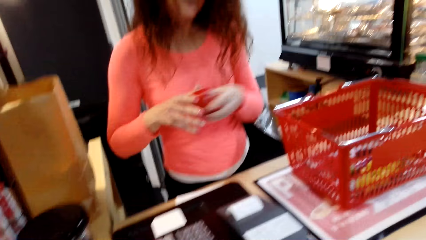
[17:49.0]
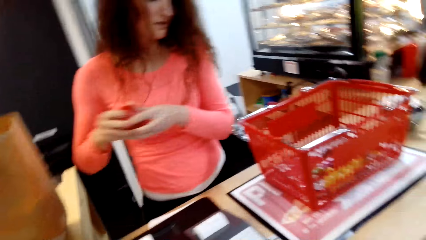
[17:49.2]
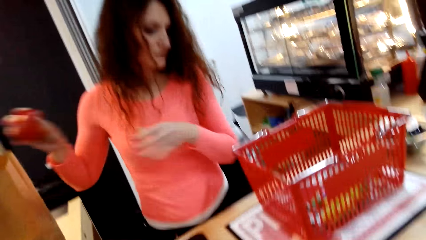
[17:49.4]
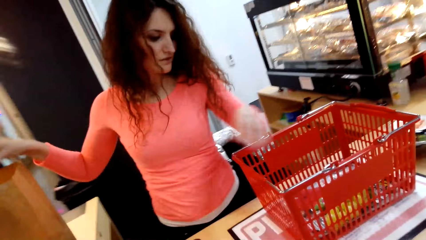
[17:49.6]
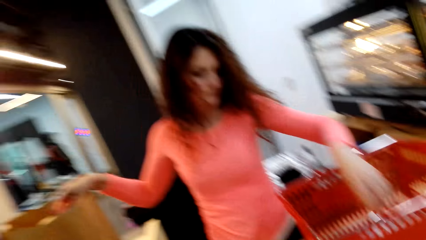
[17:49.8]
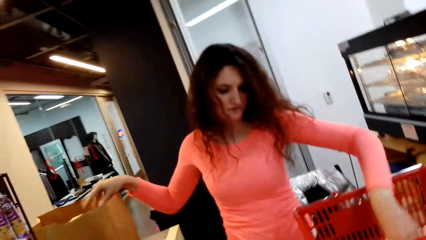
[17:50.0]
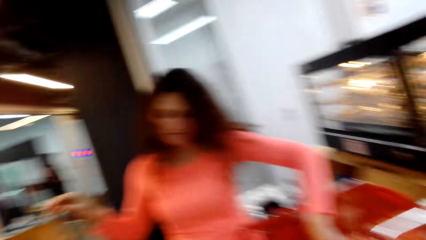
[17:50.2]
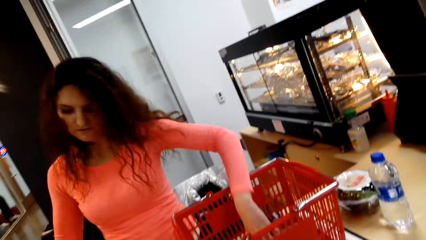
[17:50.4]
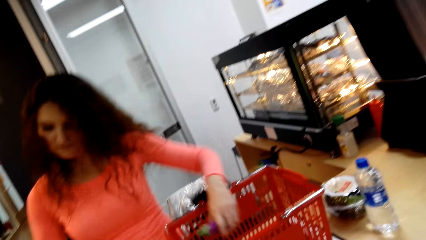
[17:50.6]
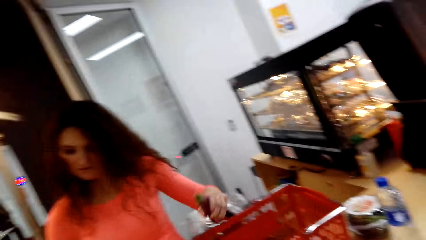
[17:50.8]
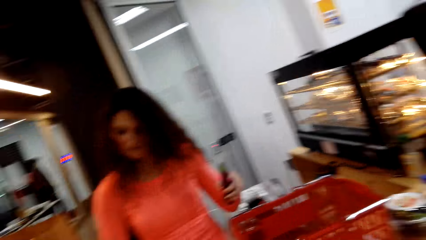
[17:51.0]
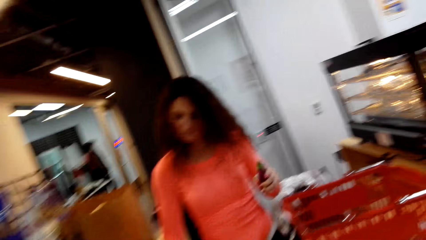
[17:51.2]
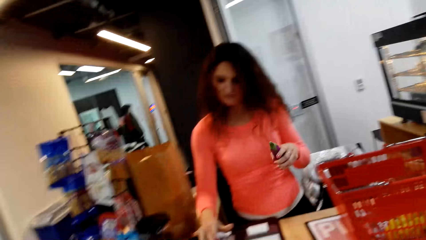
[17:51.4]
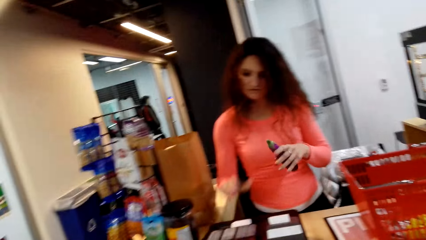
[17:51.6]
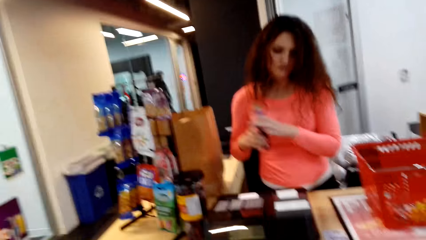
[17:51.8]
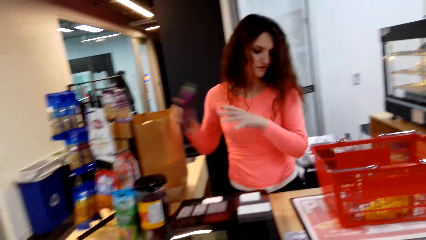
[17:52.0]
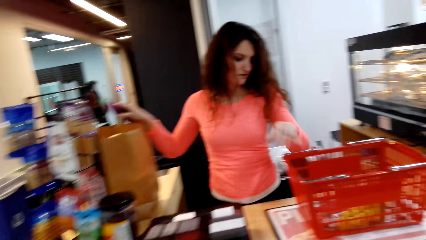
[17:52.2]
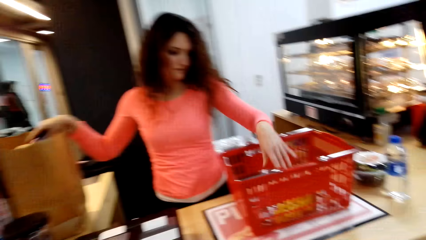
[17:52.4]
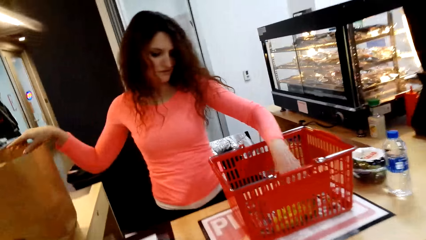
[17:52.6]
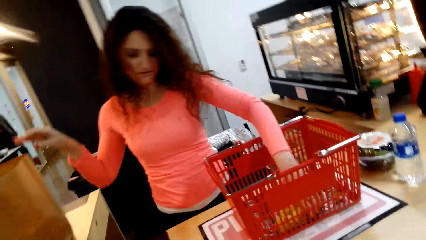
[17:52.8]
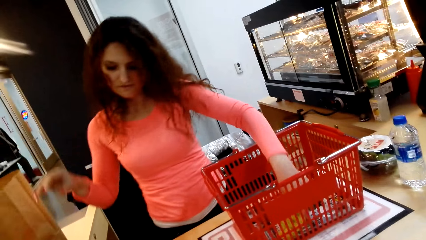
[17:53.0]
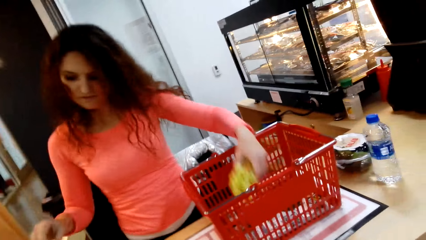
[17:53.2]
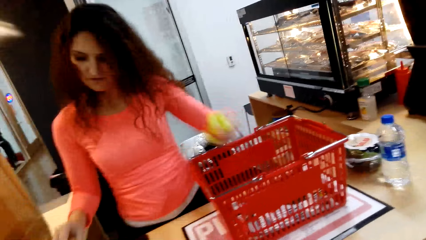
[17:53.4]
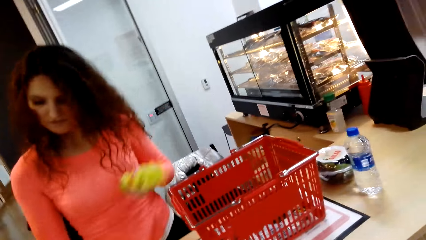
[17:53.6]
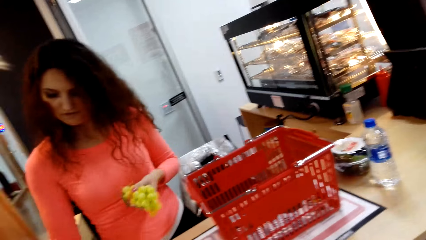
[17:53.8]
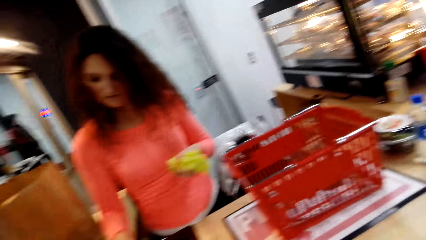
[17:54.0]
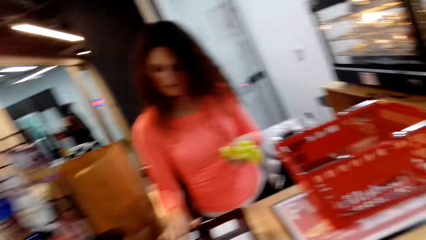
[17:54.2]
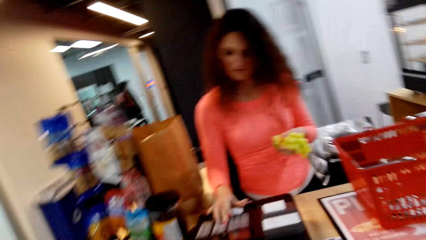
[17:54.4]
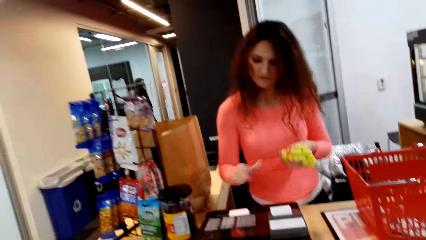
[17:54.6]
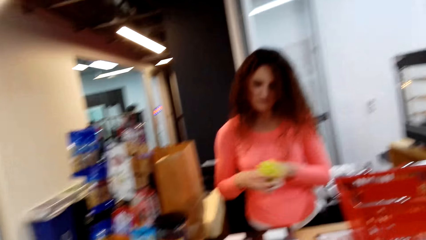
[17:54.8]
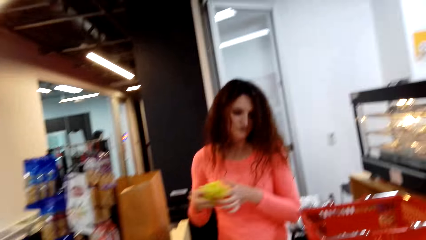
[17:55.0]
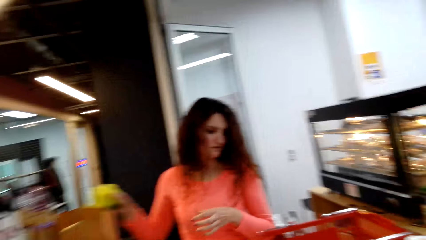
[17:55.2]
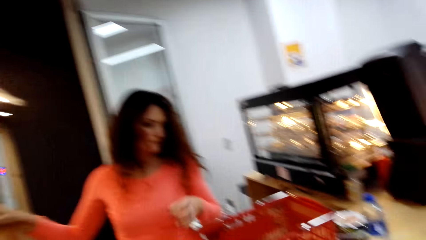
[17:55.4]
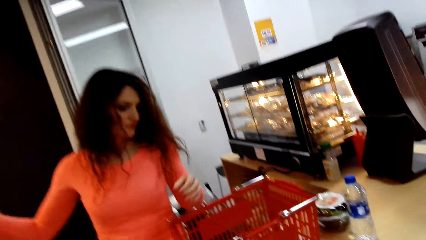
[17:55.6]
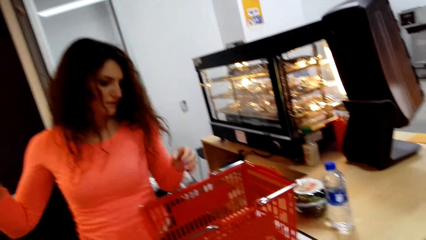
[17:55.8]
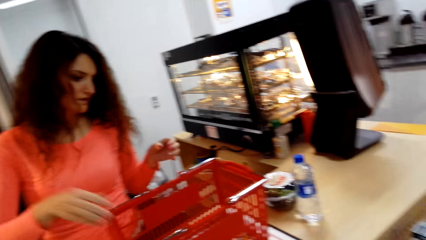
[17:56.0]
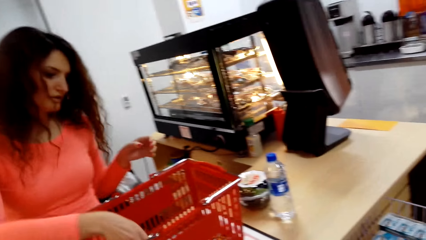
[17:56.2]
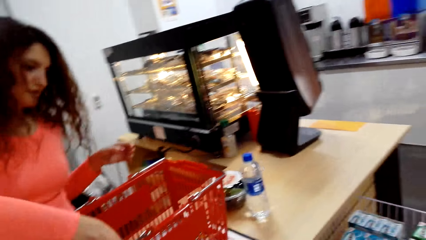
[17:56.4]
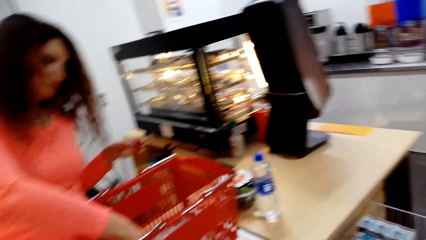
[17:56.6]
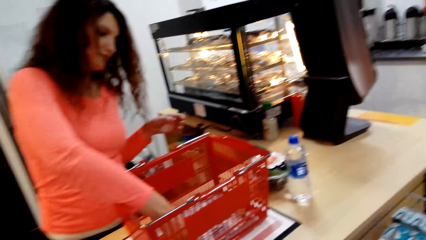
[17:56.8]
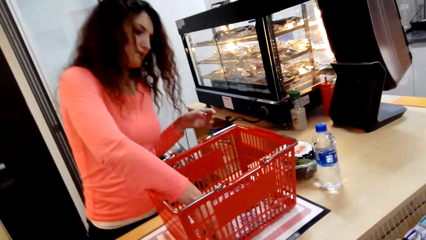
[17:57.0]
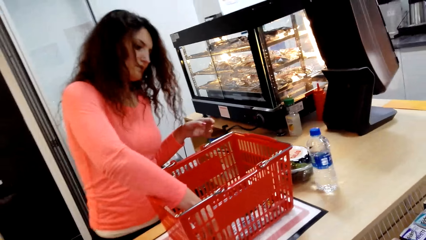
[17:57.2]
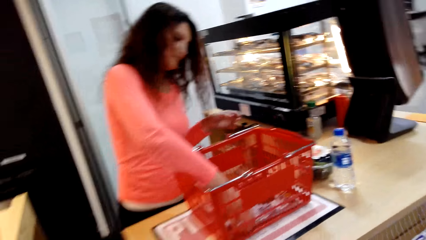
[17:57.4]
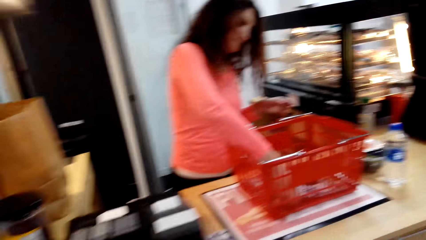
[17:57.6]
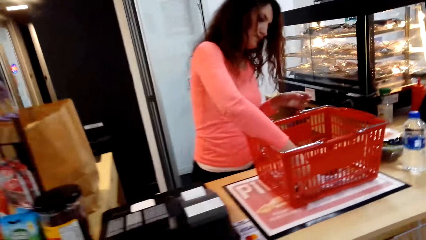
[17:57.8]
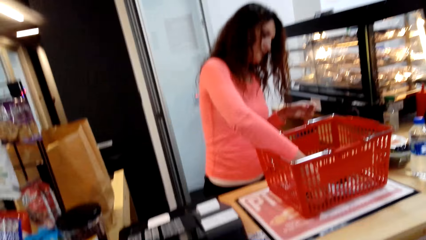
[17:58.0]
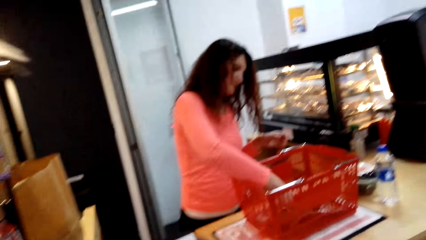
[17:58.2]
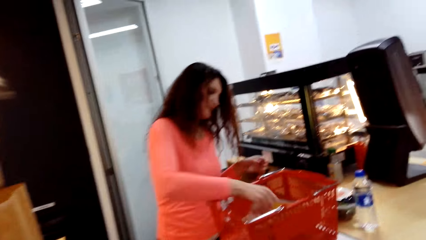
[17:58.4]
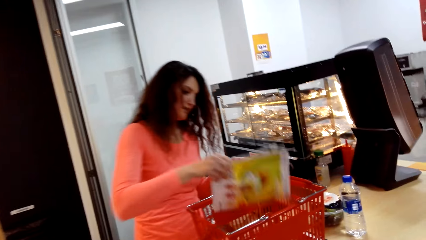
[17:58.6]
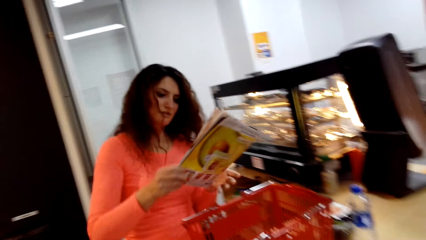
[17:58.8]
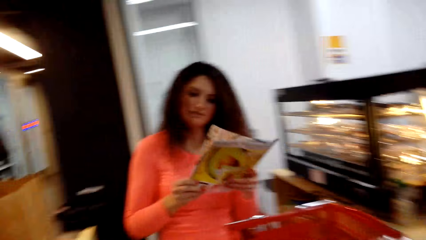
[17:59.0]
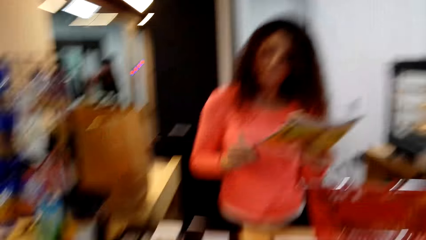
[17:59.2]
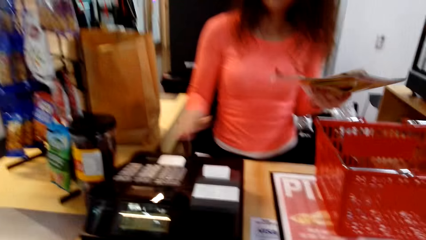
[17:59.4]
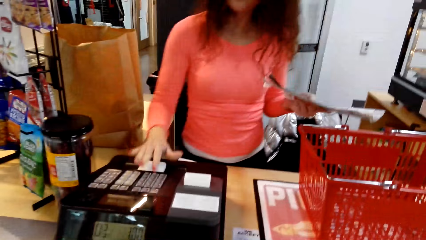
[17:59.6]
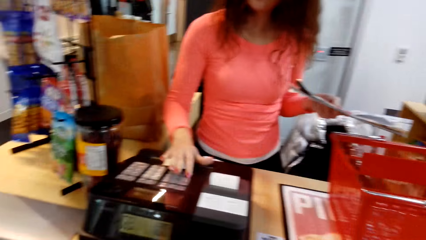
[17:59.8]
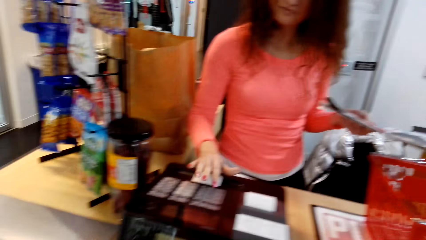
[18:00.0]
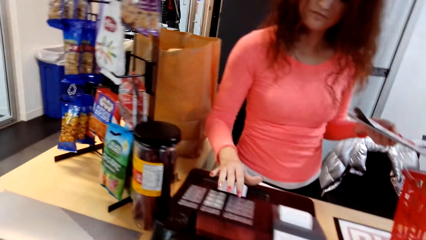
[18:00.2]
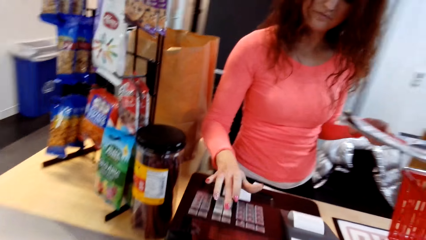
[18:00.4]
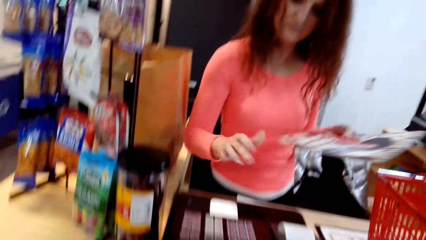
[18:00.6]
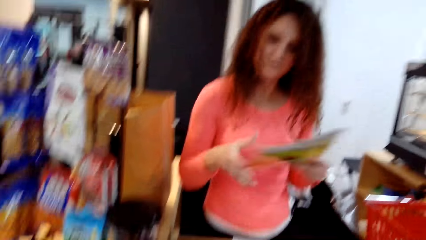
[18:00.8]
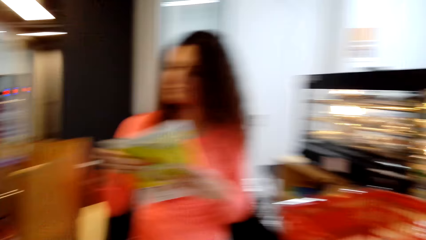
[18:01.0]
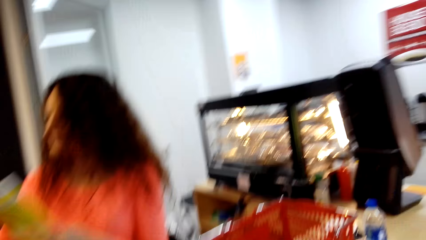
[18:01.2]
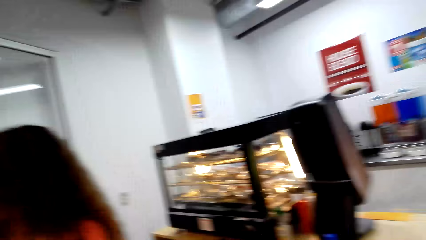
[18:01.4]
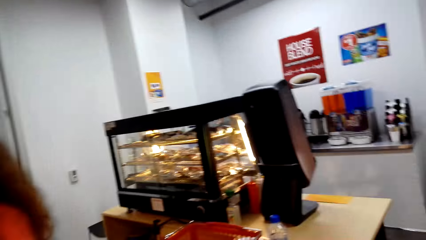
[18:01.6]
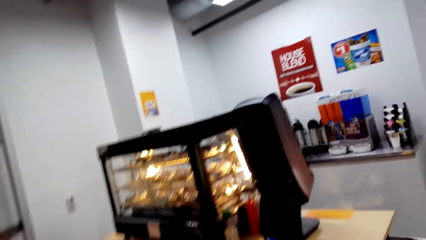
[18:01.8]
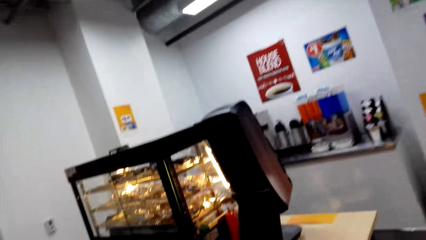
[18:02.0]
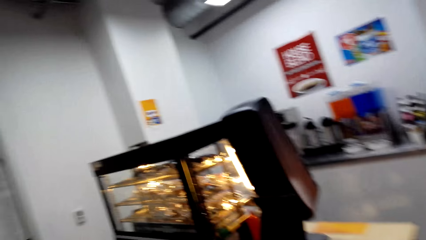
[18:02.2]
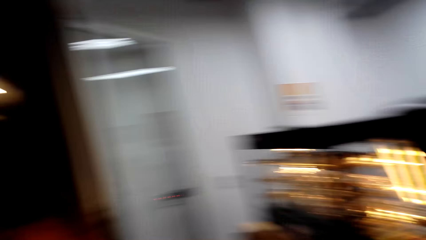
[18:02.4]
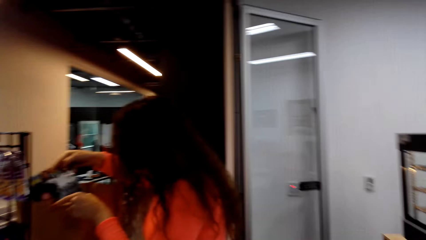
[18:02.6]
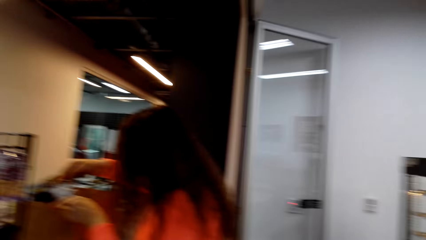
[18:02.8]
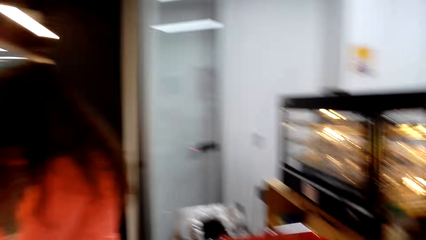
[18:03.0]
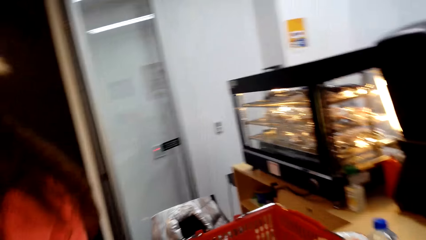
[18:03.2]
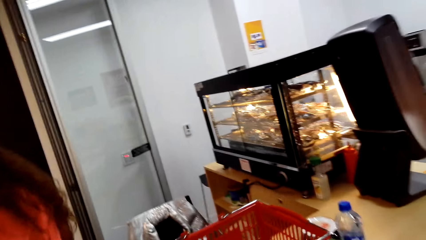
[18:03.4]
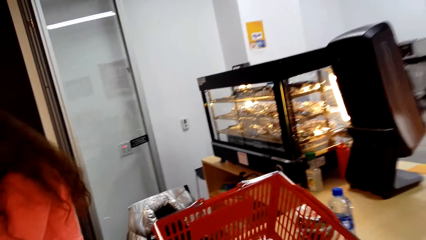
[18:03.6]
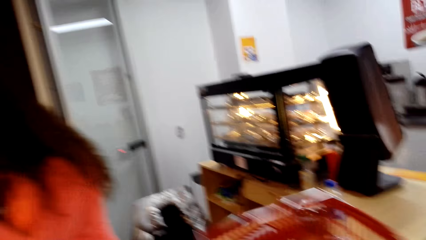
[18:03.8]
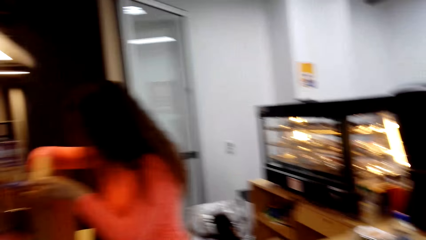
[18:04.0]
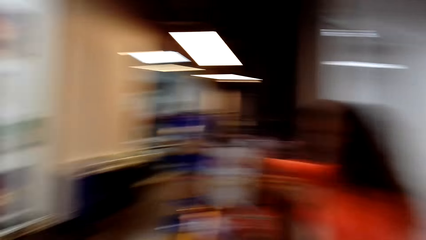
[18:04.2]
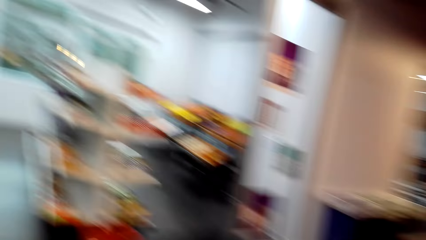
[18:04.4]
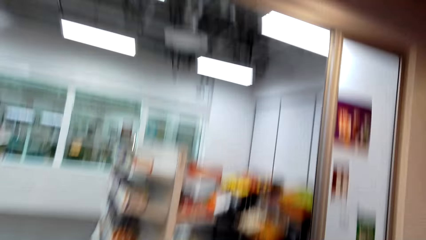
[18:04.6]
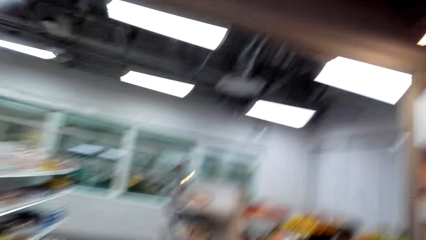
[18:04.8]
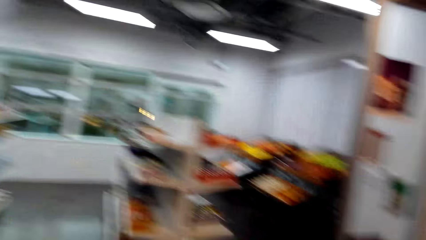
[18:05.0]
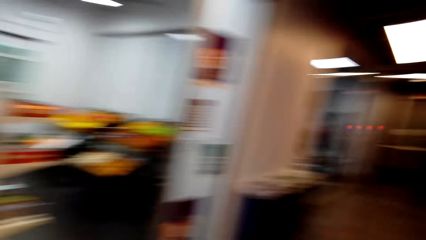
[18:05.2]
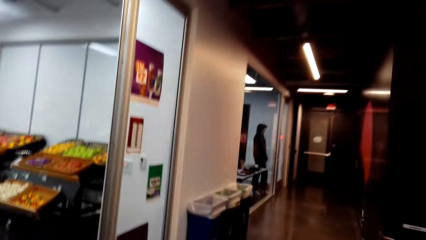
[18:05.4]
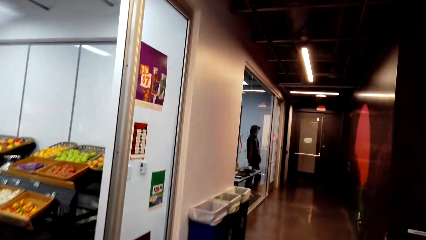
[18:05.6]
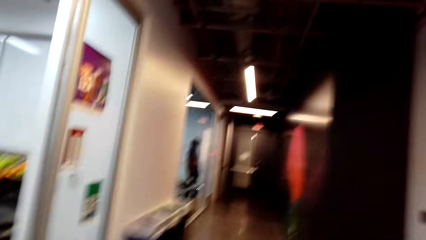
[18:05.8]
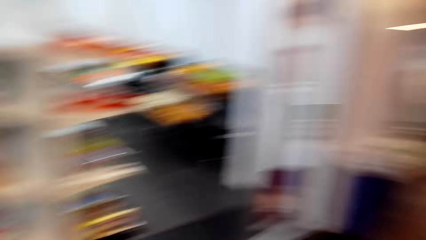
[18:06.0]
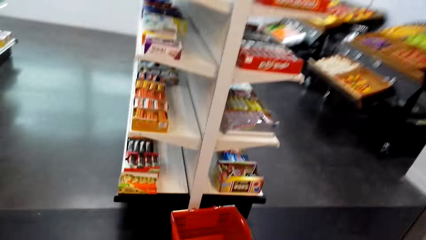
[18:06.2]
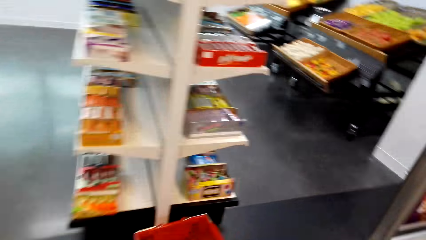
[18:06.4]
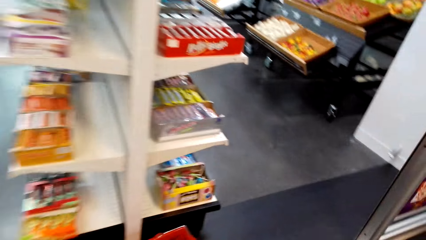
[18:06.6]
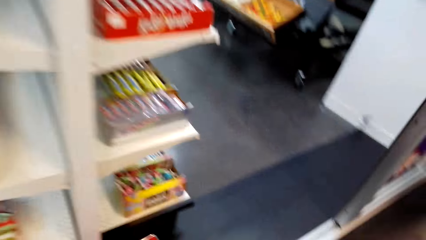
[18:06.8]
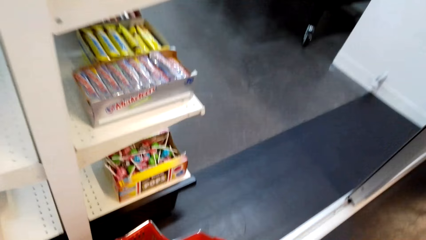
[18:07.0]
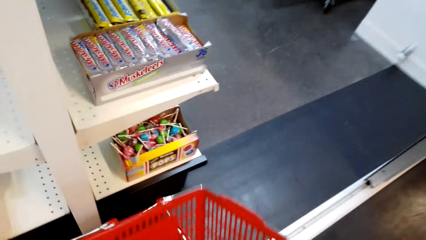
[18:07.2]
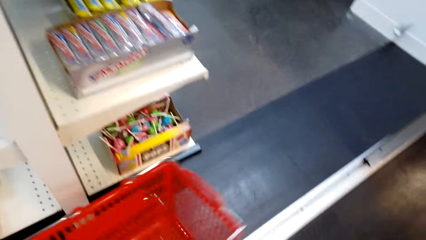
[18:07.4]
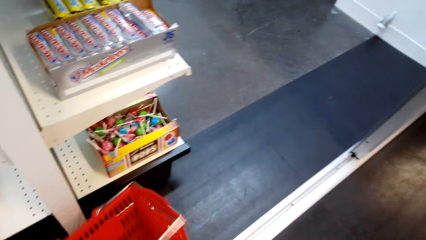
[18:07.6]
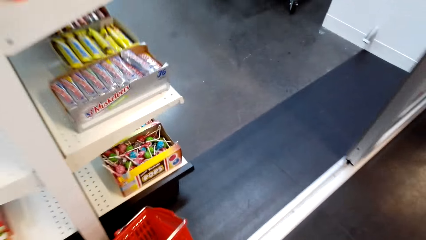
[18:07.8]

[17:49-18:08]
A person puts the mango or tomato in a bag. The person scans a cucumber or eggplant and packs the cucumber in a bag. The person scans bananas or grapes, picks up the grapes, and packs the bananas in the bag. The person picks up a magazine, scans the magazine, and presses on the machine. The camera wearer looks around. The person packs the magazine. The camera wearer picks up the basket. They walk to a shelf in the room.
